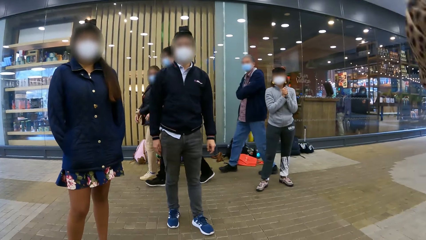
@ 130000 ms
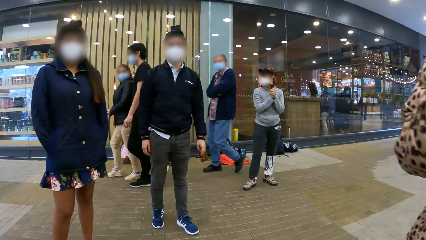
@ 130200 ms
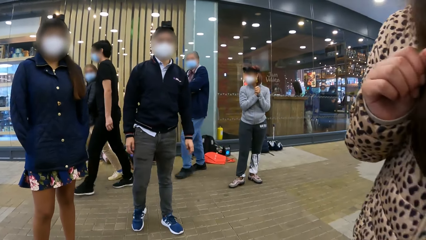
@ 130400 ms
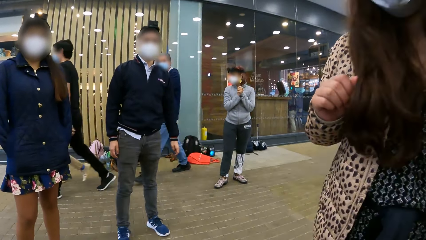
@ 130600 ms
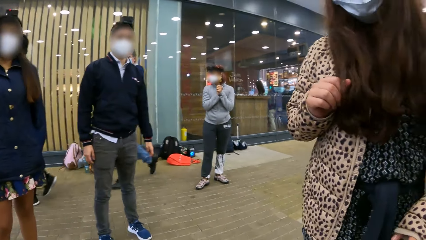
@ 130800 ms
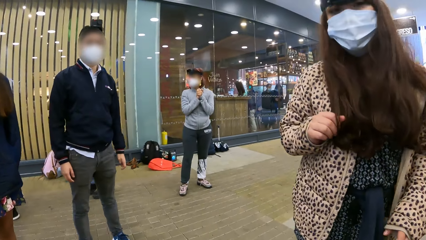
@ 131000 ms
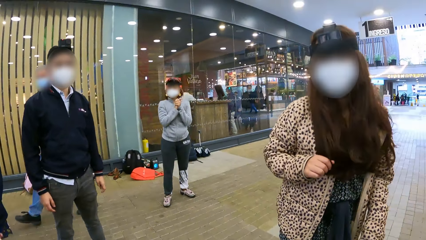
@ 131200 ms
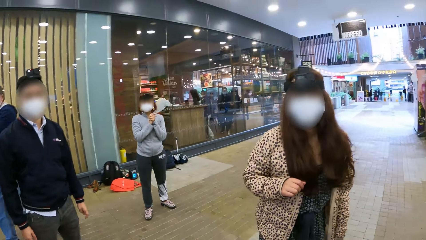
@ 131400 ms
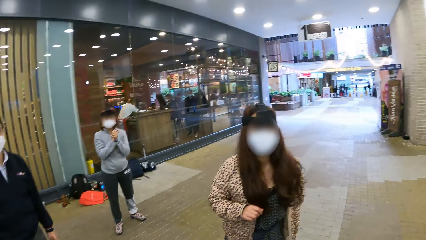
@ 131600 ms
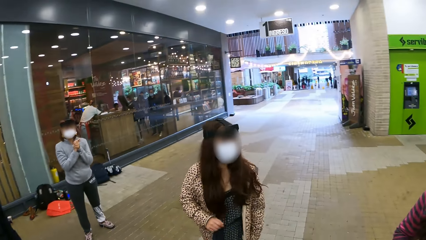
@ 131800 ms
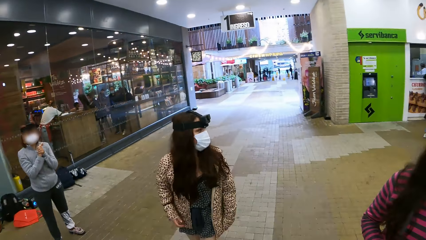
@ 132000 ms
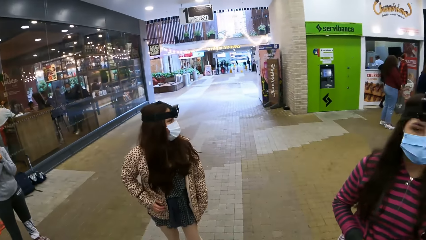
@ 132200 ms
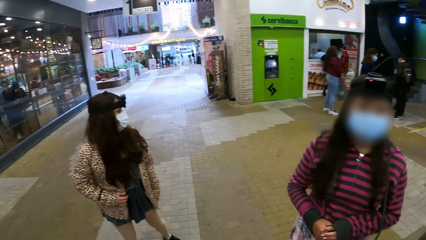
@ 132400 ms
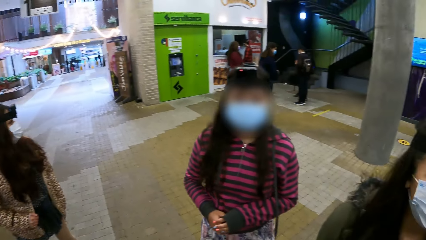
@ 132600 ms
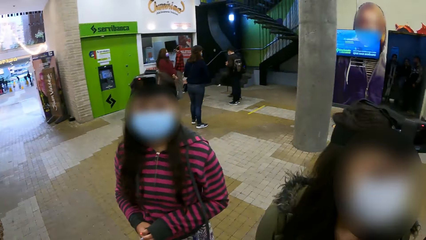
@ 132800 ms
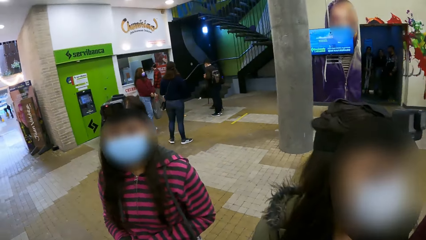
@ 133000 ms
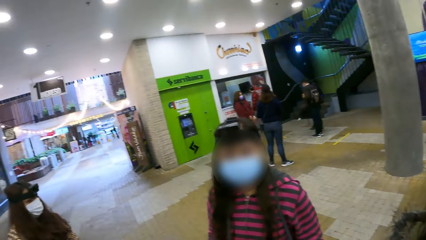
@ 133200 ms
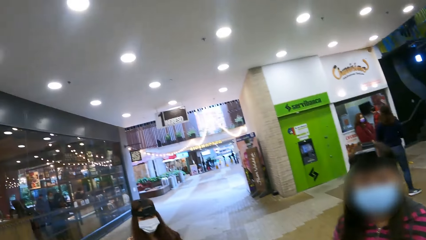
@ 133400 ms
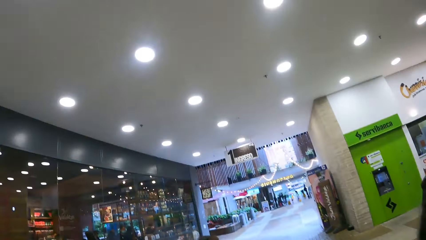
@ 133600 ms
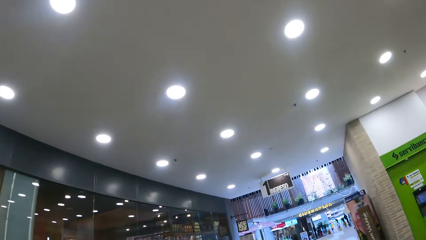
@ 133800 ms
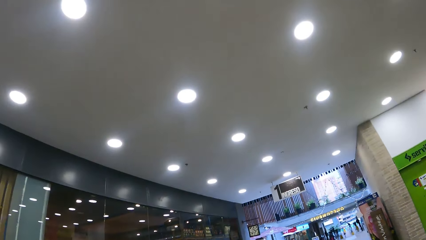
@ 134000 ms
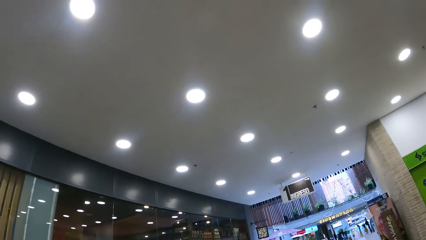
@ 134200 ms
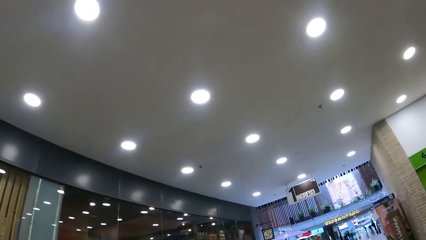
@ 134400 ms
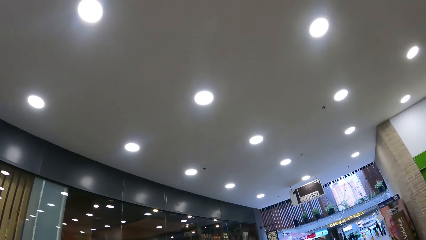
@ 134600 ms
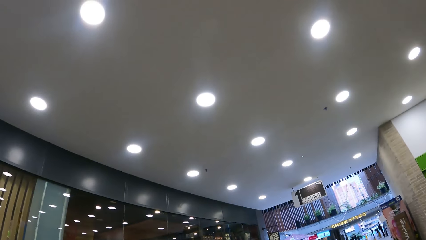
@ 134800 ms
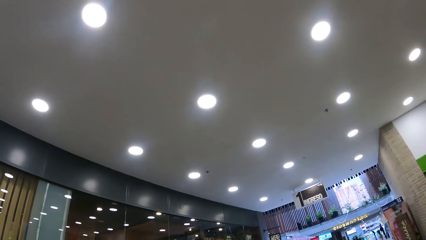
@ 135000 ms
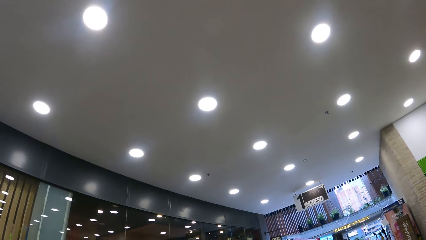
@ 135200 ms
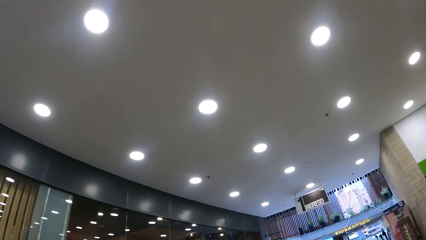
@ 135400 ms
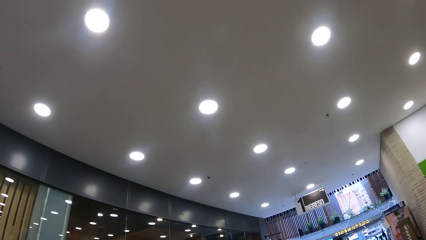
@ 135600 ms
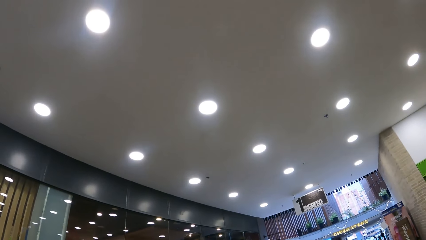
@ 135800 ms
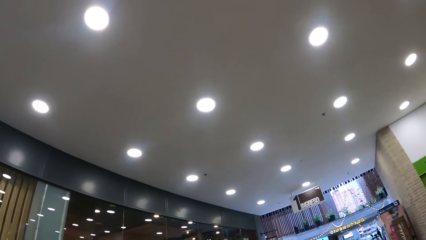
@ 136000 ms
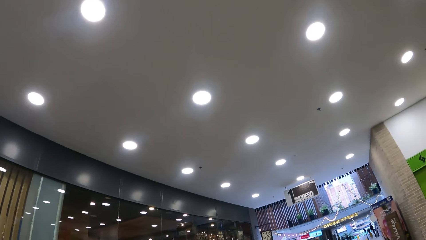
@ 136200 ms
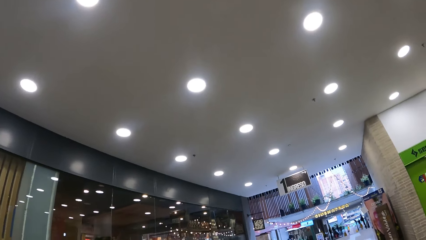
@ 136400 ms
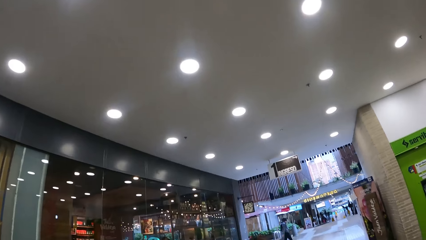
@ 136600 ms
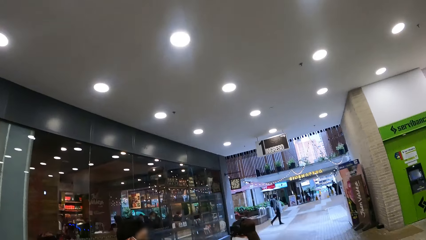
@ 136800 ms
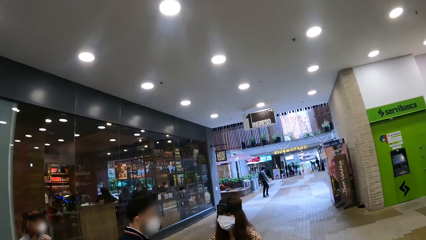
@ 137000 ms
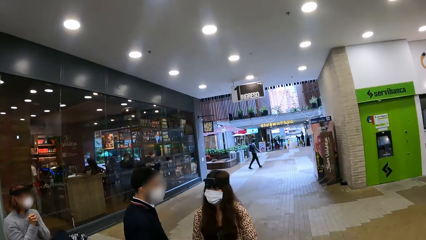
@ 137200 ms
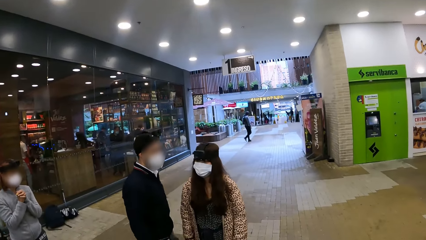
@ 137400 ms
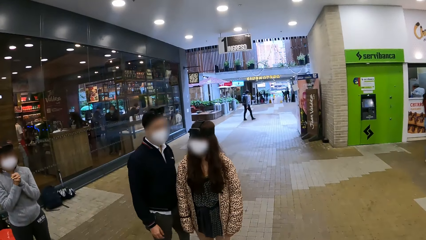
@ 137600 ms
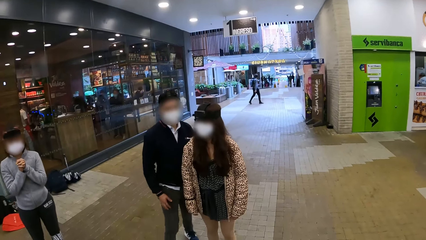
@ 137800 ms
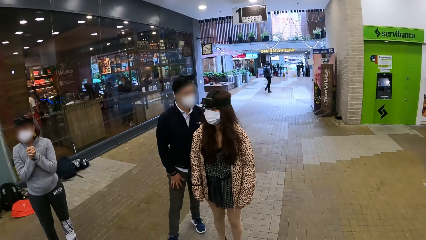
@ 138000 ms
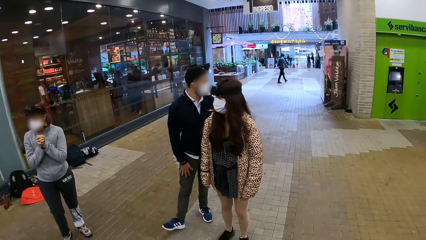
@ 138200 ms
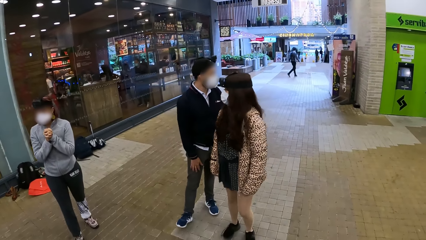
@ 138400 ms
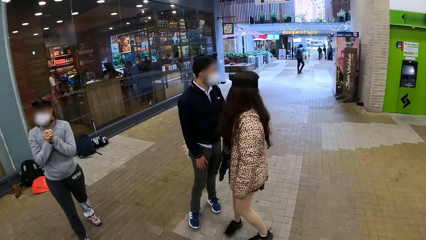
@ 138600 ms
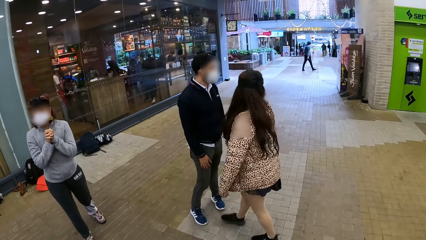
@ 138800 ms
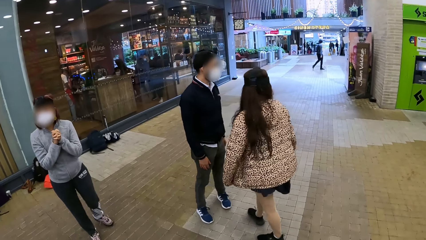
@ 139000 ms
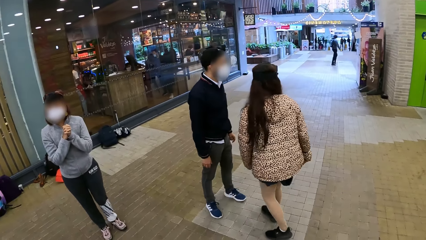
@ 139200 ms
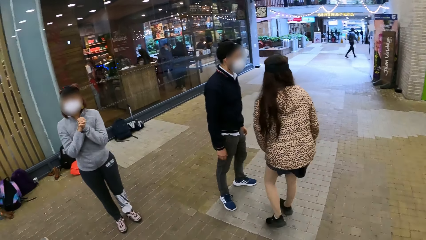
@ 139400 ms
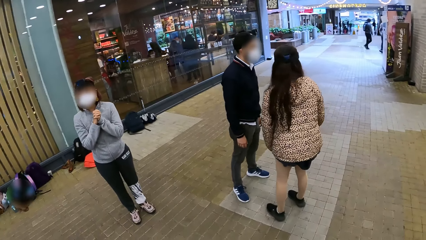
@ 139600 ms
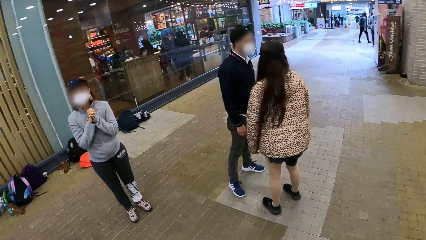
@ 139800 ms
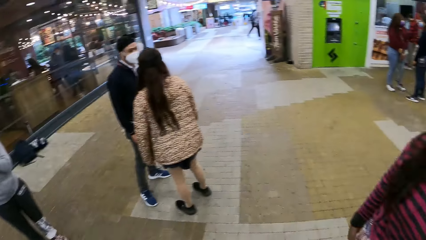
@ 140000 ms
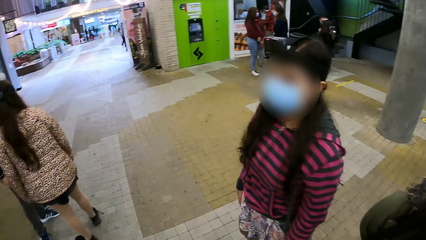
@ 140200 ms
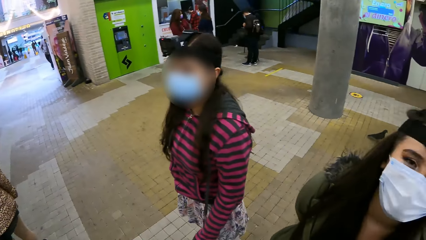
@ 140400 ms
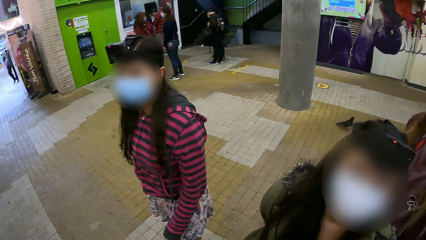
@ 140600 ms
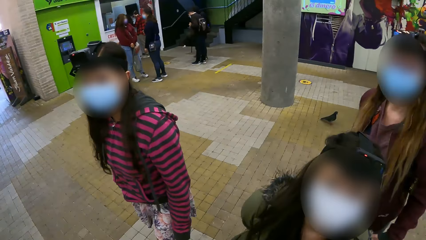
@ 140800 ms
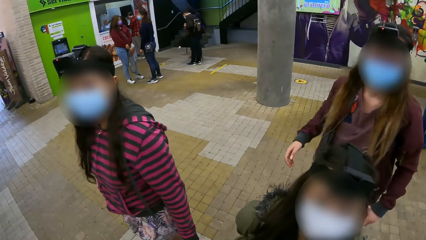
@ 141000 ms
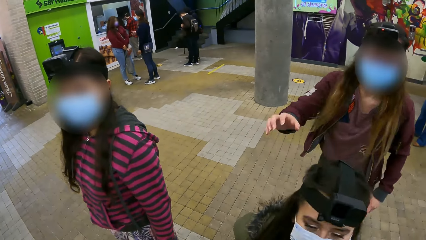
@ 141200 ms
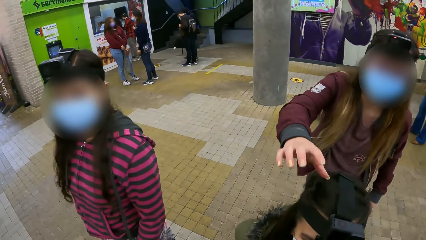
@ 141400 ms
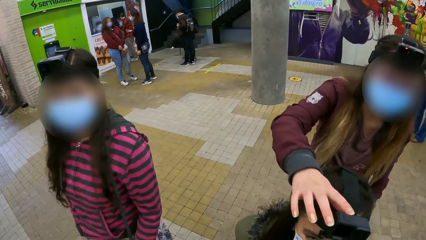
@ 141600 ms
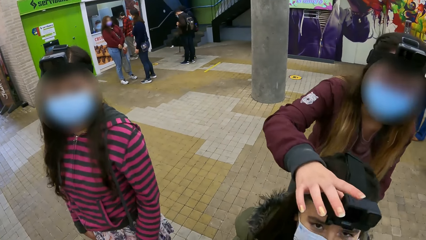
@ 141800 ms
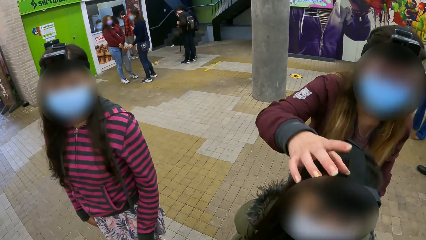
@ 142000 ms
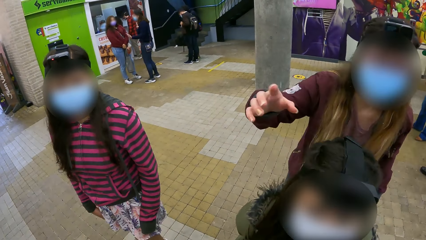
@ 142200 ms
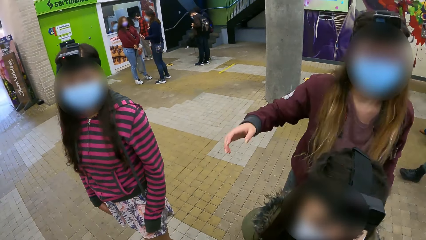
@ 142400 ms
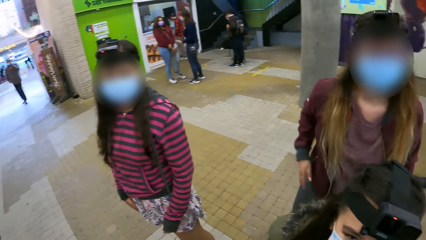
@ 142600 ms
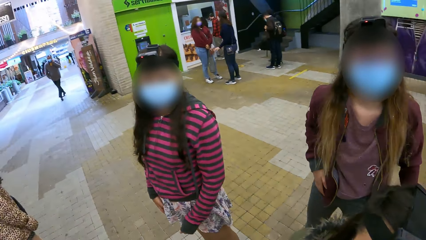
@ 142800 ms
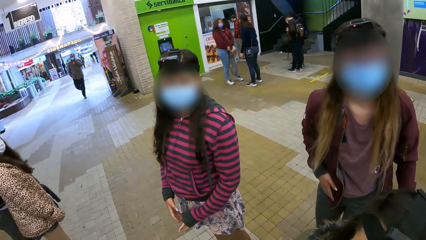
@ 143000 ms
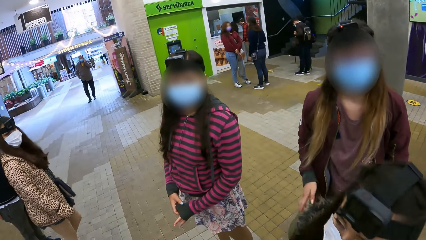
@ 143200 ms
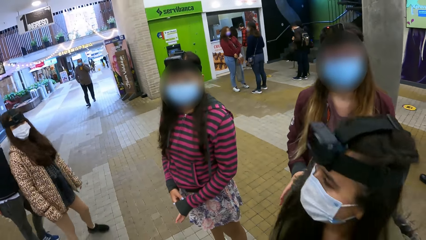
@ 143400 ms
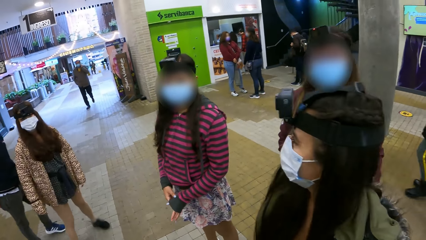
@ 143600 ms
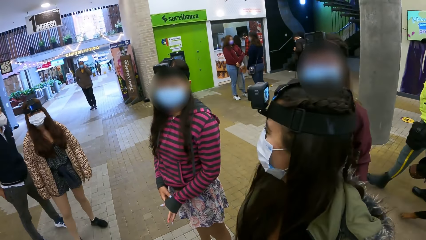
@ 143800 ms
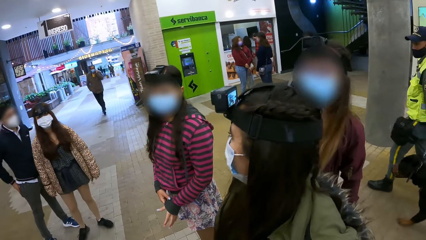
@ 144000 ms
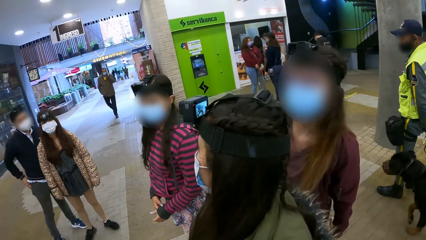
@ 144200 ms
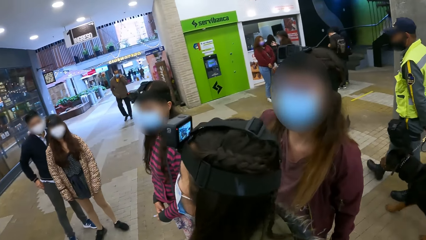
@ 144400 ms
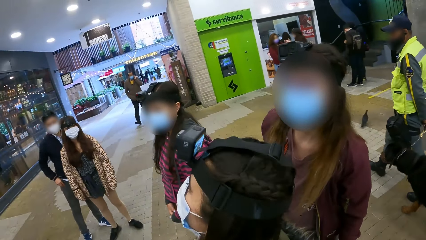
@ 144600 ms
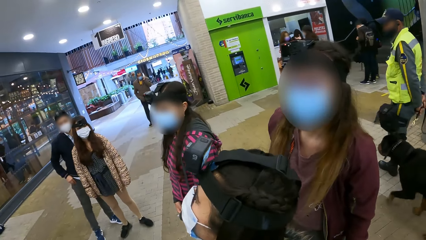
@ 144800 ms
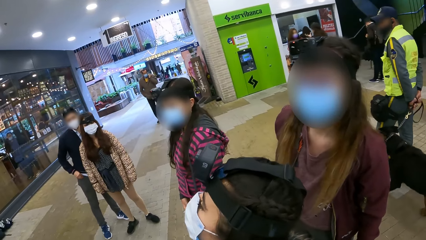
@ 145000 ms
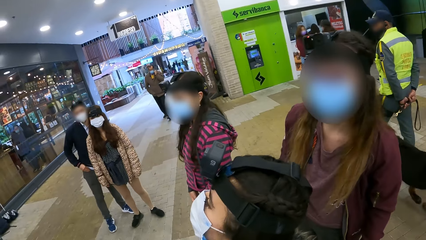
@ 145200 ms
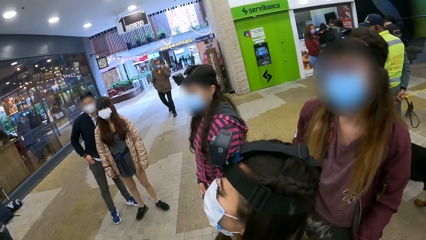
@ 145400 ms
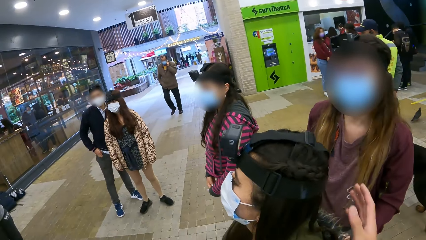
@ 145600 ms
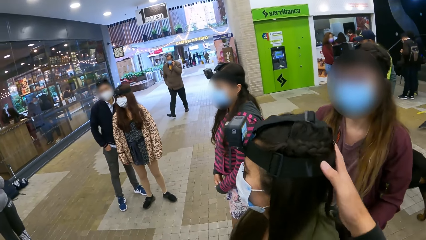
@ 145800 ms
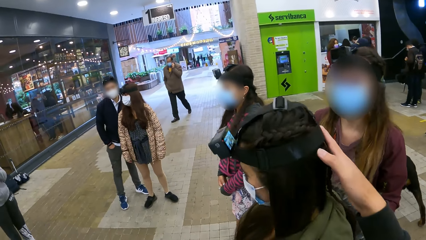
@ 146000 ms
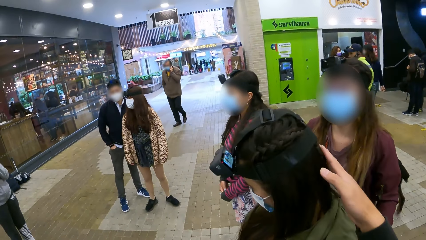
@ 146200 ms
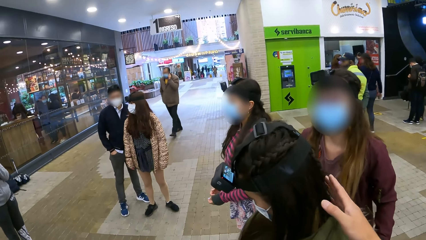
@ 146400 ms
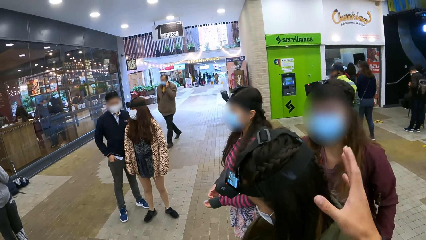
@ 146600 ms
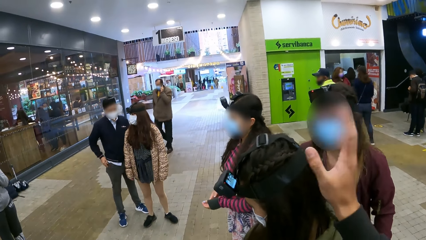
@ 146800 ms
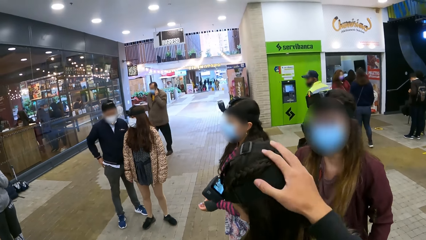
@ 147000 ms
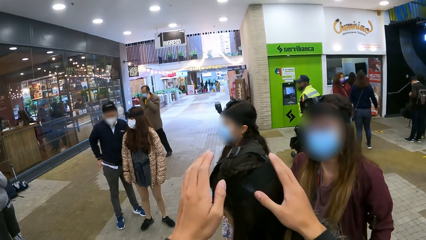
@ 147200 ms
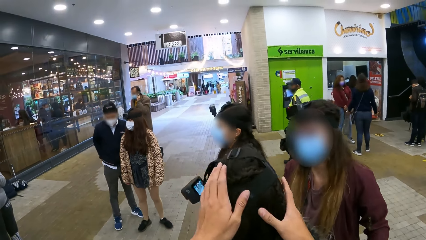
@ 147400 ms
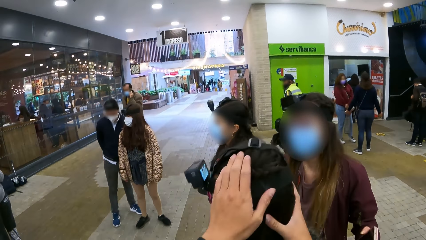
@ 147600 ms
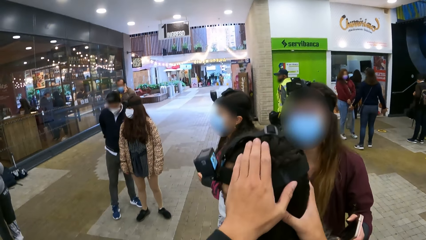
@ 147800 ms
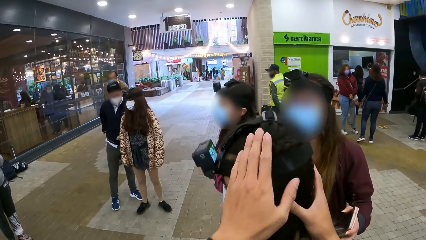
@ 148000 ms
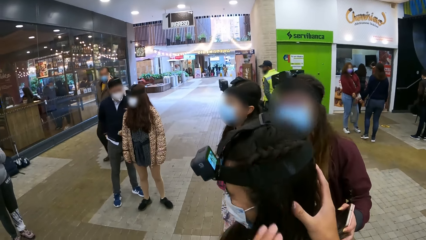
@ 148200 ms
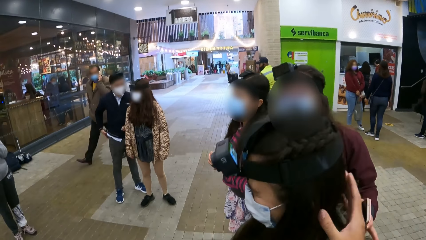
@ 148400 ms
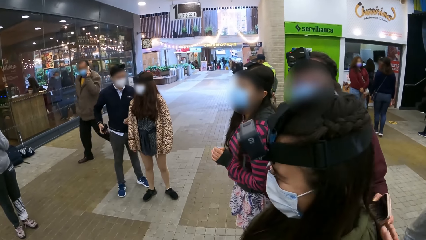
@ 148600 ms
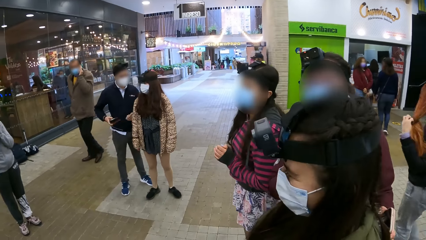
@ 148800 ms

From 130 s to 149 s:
The camera wearer looks around the building. They touch a woman. They touch the woman with both hands. They hold the woman's head.
